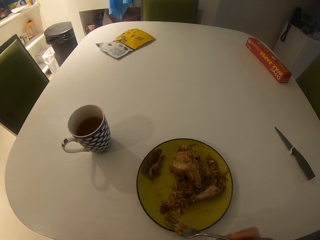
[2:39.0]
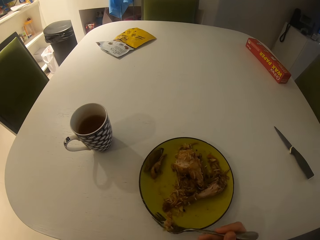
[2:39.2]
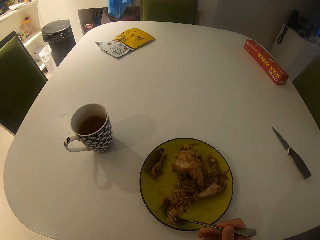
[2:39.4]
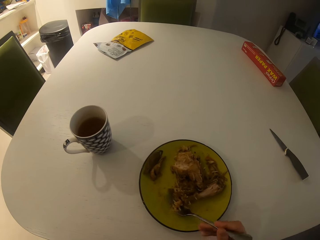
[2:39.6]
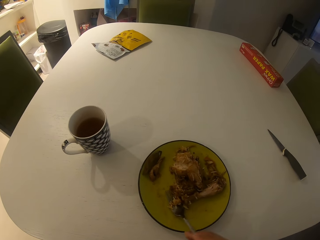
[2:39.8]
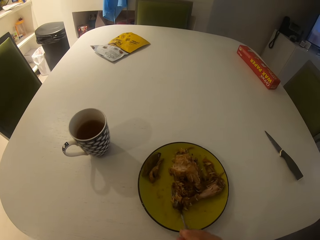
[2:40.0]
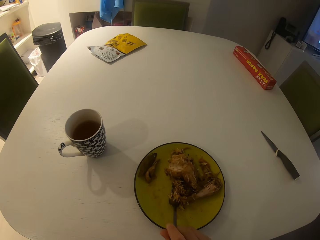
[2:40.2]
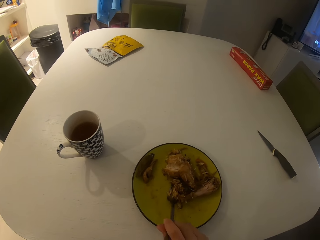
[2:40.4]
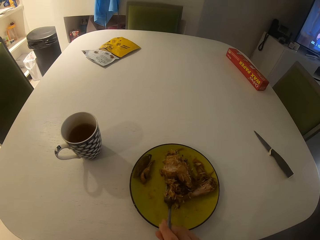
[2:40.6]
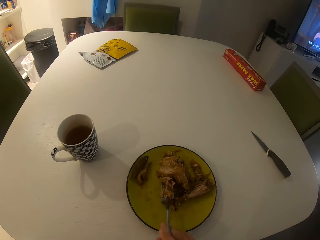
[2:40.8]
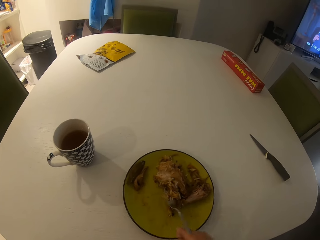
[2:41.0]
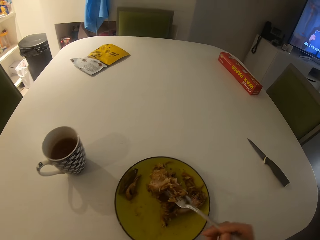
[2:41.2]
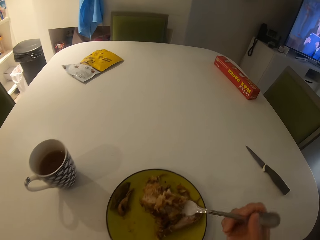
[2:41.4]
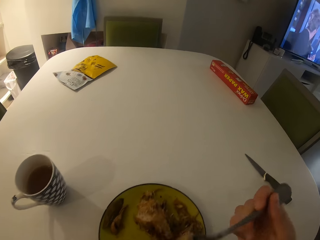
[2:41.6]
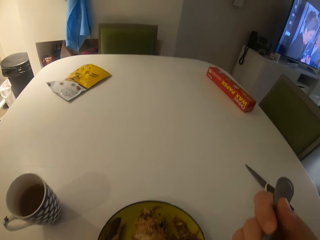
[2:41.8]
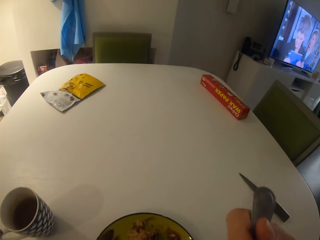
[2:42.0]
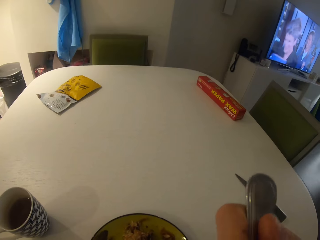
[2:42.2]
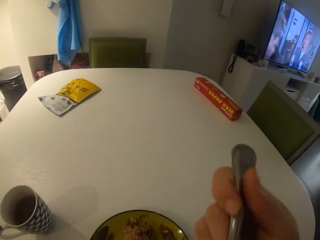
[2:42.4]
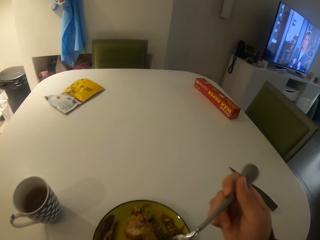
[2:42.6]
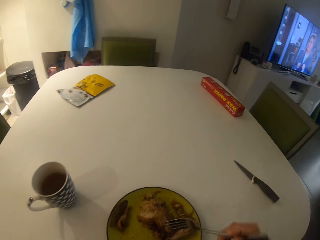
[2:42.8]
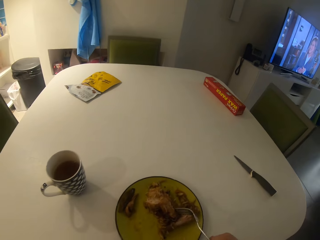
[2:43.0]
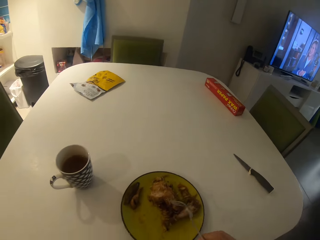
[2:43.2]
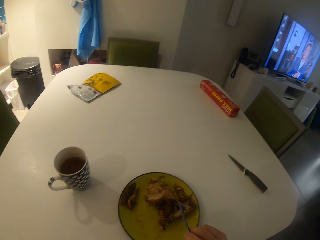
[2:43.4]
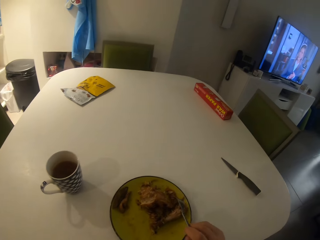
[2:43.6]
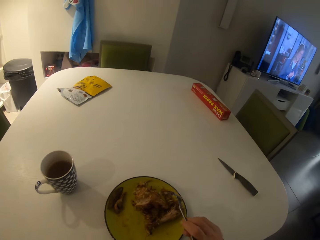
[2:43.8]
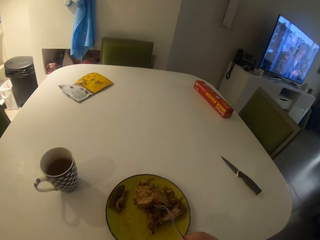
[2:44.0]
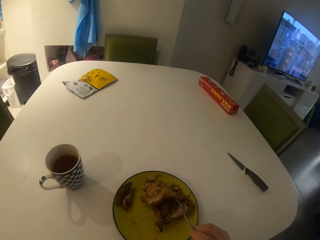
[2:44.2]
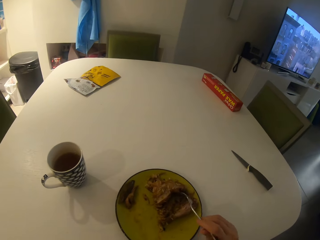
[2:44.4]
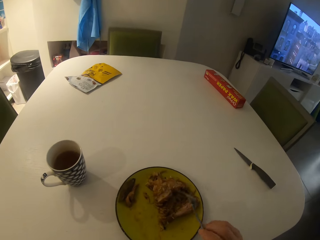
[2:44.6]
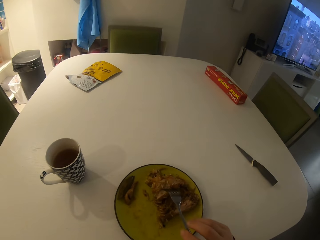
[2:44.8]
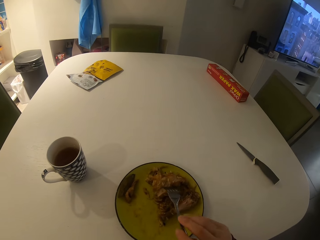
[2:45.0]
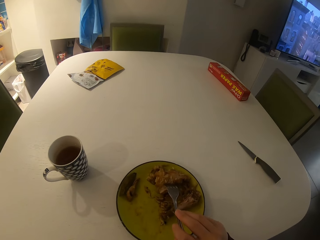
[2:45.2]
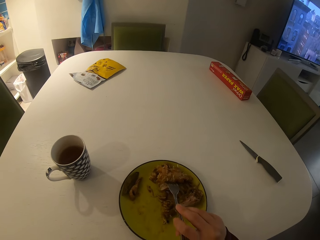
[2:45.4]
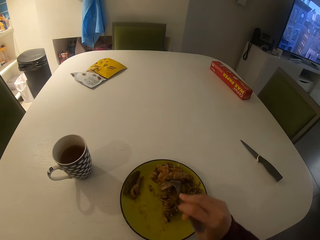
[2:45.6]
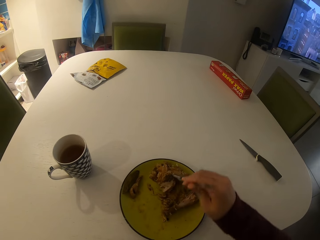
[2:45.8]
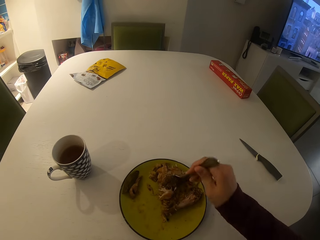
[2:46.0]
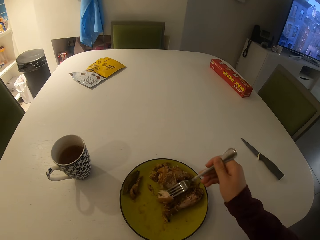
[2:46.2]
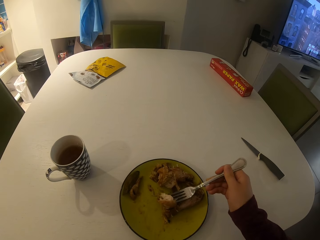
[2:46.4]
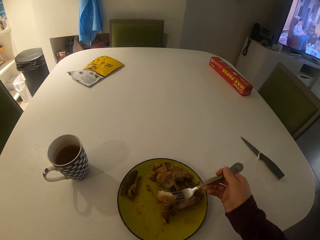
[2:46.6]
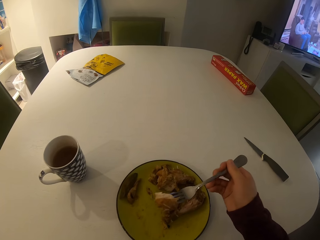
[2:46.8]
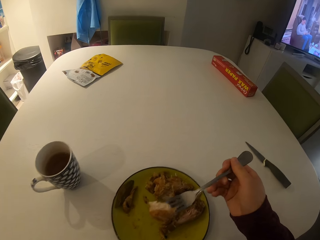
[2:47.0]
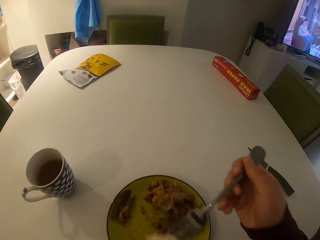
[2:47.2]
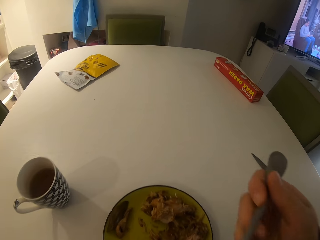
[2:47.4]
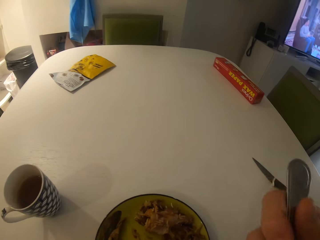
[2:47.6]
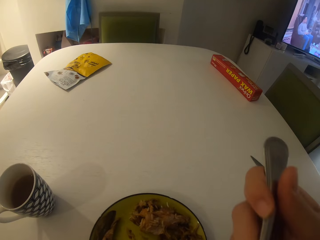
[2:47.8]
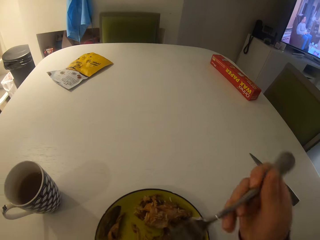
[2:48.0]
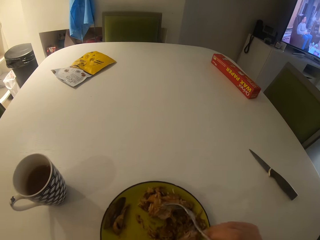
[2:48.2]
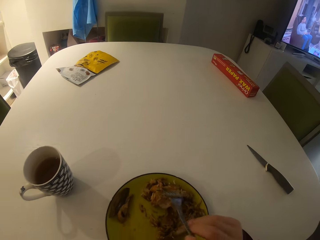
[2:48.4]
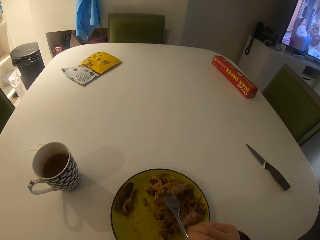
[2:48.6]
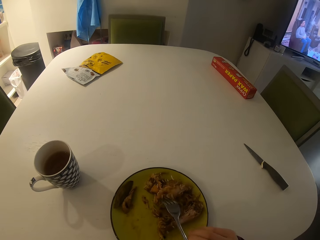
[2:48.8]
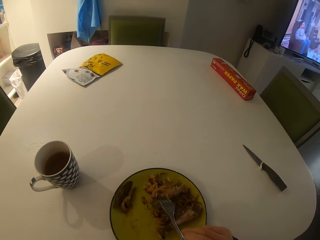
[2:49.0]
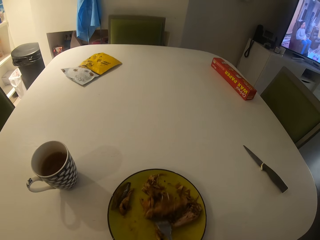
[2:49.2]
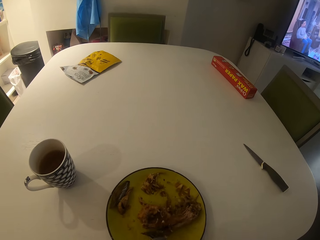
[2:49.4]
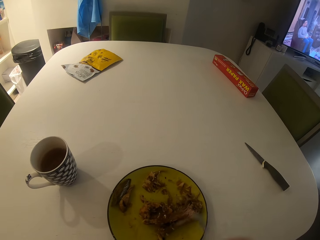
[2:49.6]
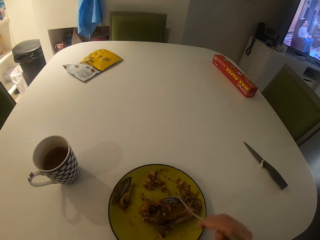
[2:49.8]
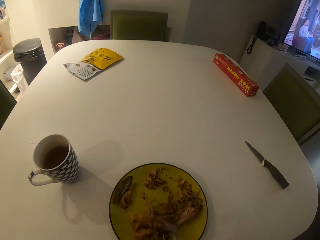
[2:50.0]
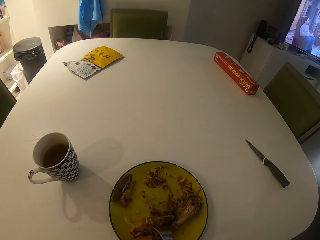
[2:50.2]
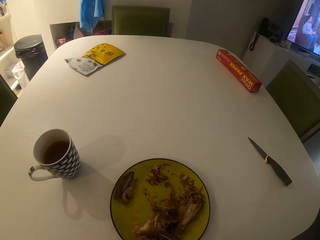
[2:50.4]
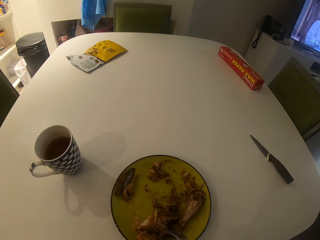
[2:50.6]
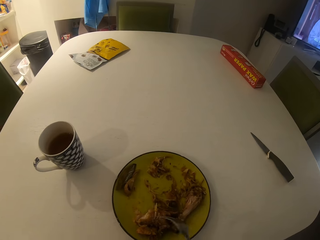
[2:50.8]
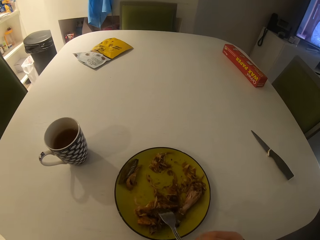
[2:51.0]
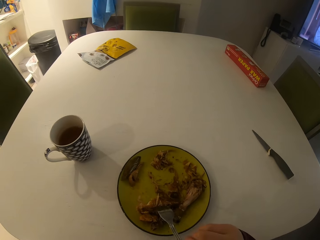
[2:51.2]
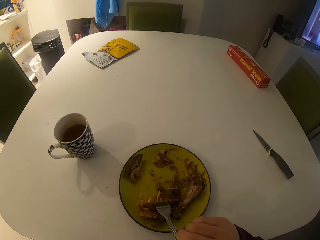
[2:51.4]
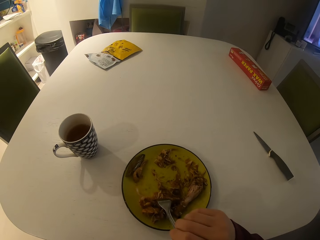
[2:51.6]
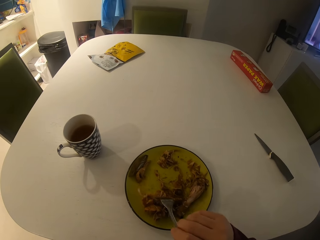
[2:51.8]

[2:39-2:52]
The camera wearer takes food on the plate with the fork. They eat the food. They gather food. They take meat on the plate with the fork. They eat the food. They move the meat on the plate with the fork.

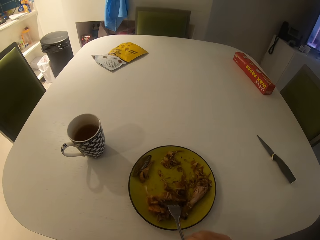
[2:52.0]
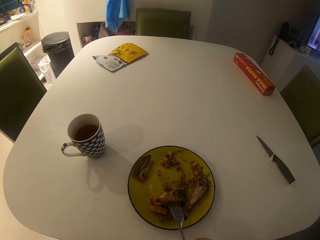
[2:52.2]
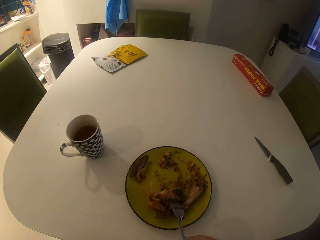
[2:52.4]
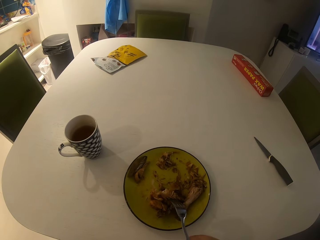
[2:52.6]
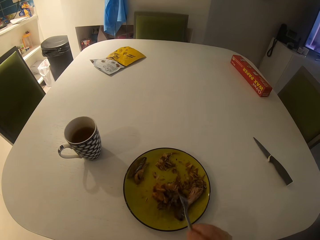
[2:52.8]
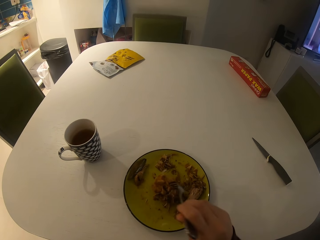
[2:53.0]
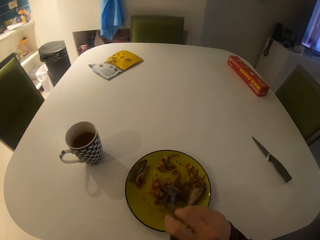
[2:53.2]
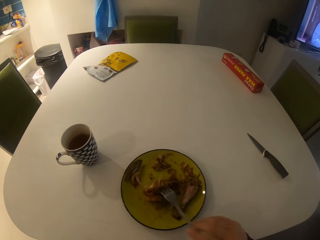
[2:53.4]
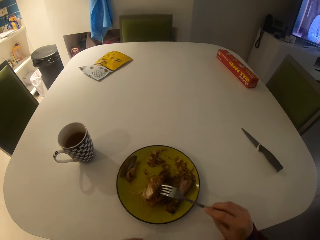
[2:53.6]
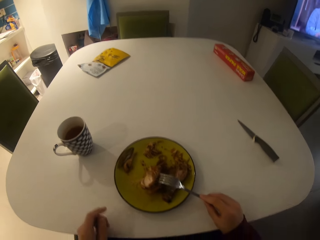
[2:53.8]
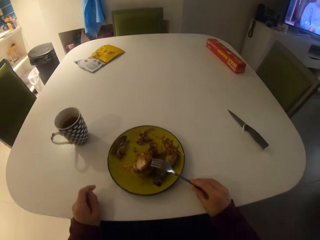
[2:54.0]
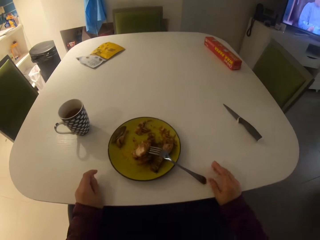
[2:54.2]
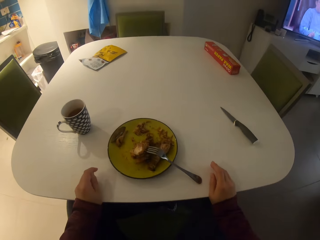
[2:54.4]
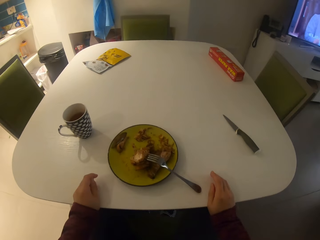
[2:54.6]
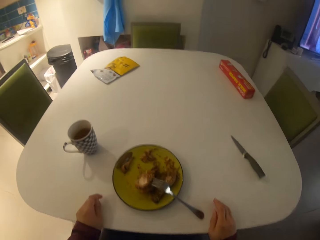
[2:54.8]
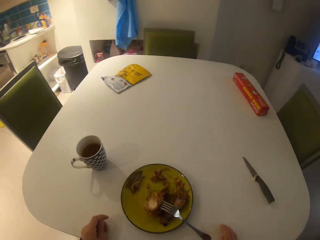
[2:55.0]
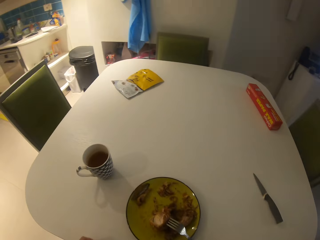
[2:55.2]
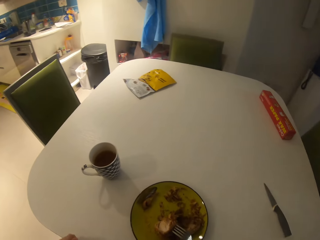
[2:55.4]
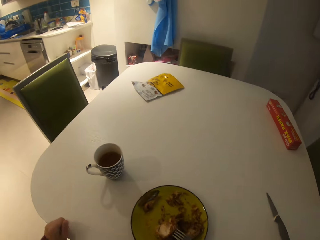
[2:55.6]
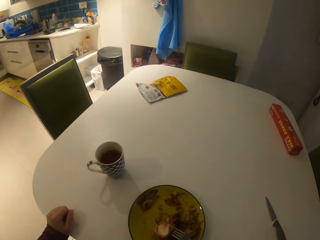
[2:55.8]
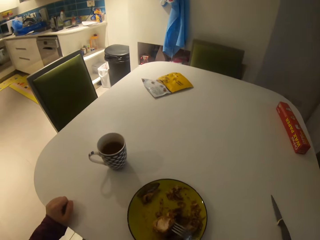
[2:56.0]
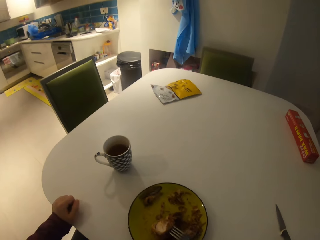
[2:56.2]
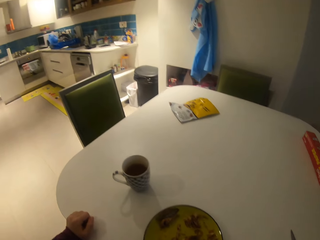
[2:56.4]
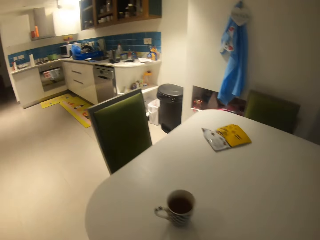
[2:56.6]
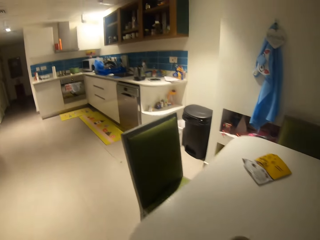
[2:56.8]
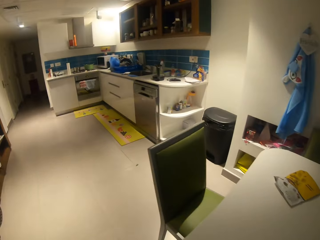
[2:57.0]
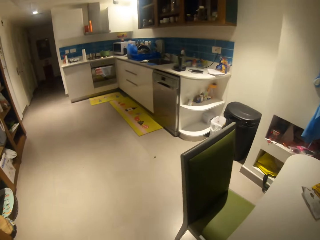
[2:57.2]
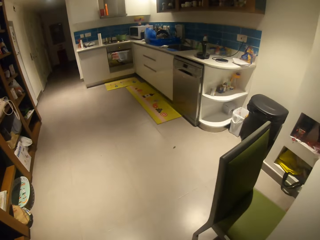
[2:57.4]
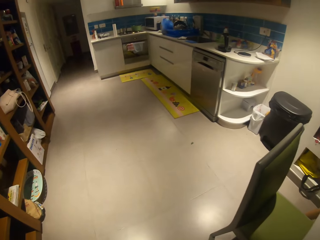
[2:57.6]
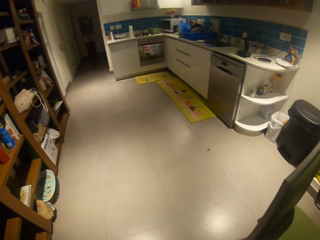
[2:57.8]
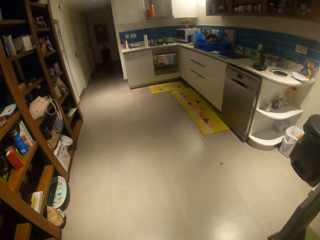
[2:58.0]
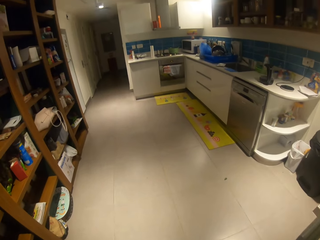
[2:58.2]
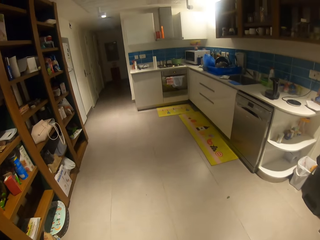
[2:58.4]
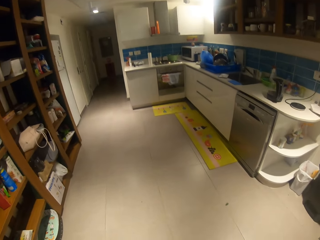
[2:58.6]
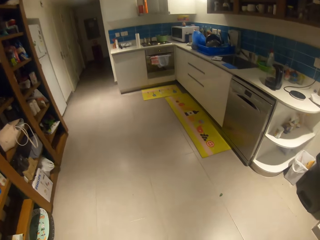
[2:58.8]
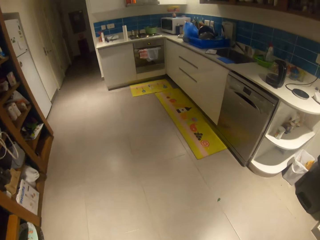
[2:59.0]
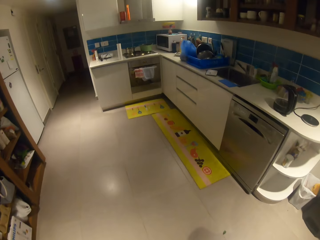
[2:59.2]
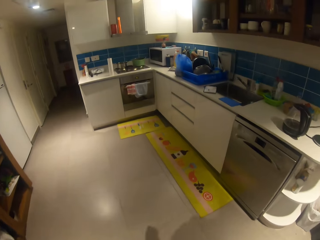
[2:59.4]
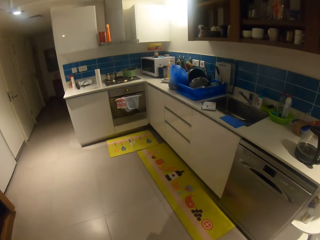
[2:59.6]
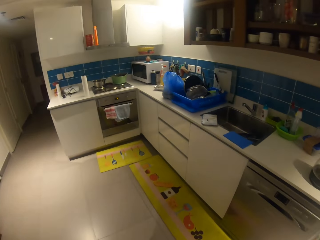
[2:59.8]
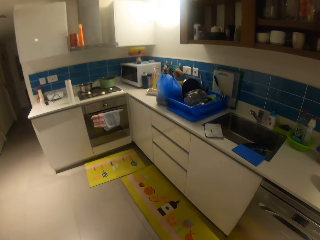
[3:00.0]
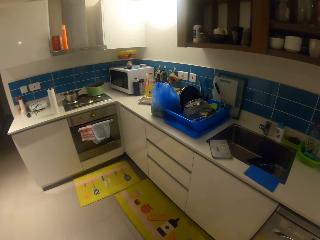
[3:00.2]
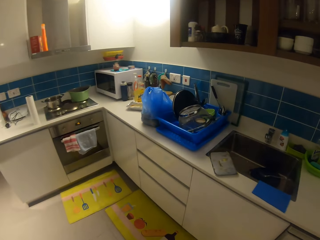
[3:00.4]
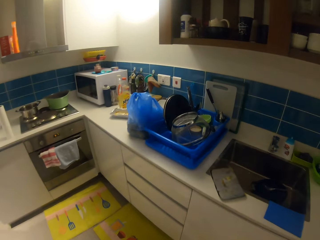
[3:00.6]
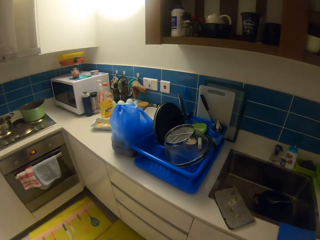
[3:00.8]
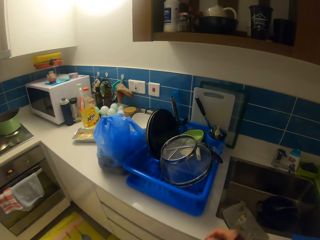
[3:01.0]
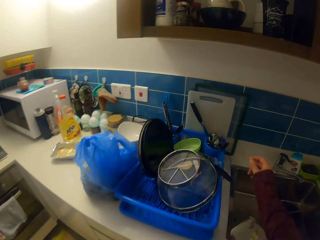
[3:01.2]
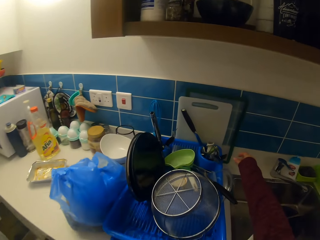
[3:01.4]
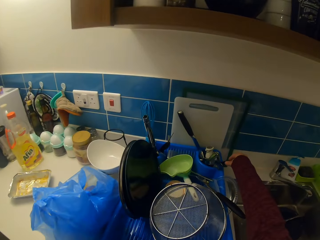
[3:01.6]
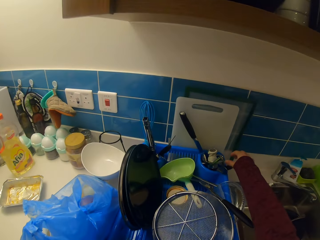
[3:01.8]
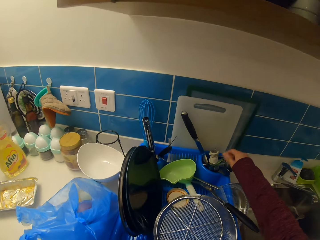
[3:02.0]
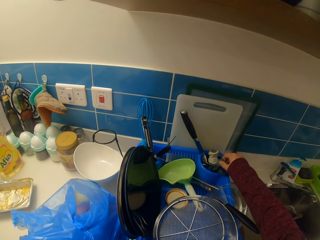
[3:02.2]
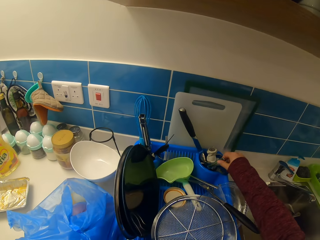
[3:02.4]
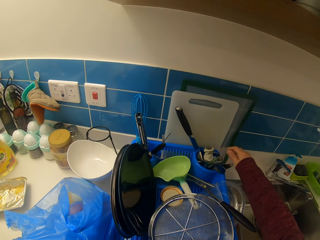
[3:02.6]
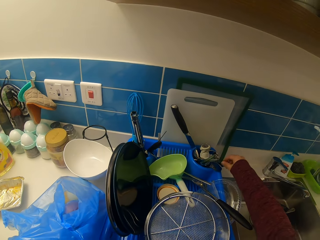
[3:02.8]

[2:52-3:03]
The camera wearer drops the fork. They walk around the room.
